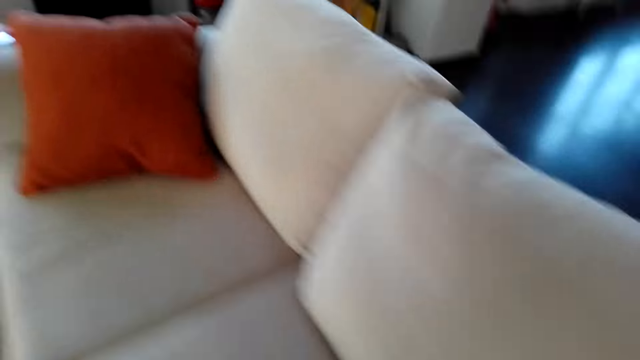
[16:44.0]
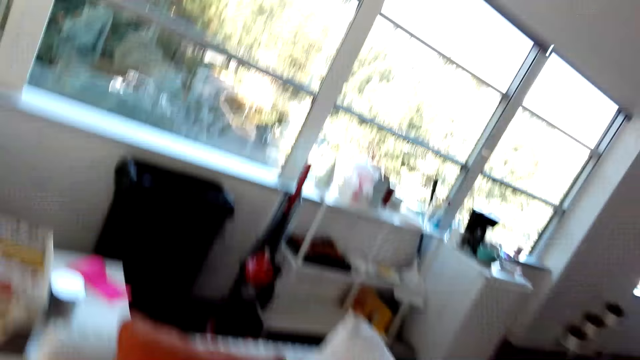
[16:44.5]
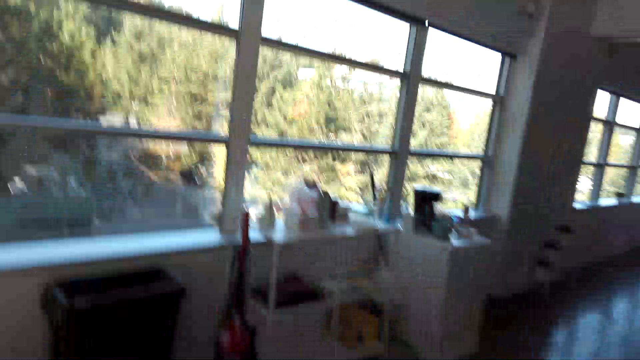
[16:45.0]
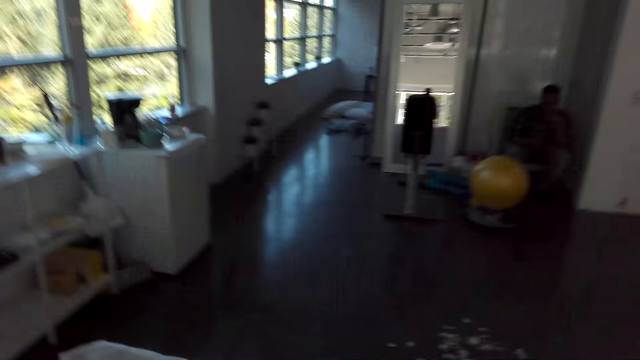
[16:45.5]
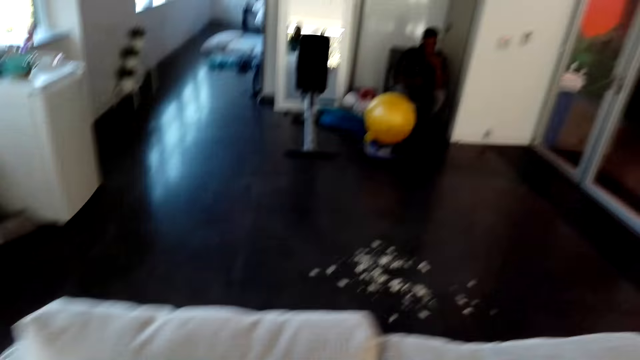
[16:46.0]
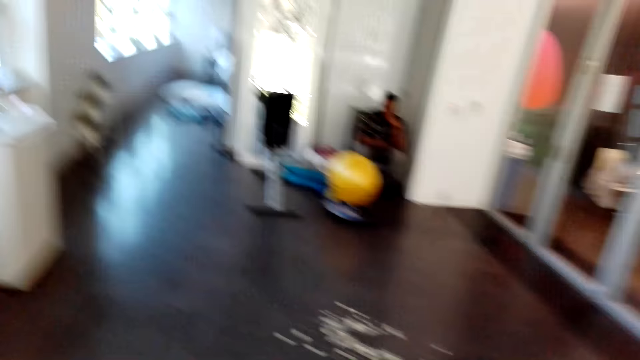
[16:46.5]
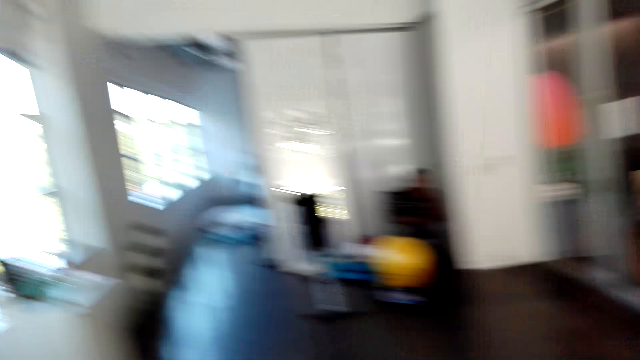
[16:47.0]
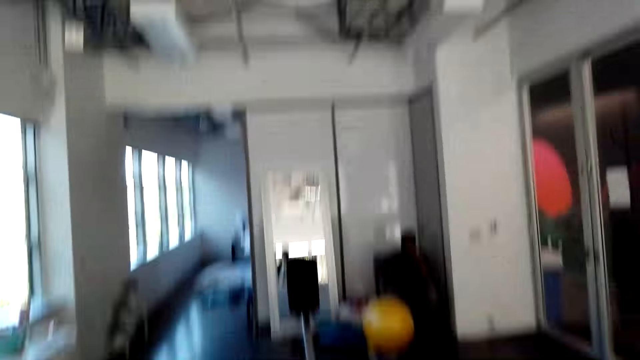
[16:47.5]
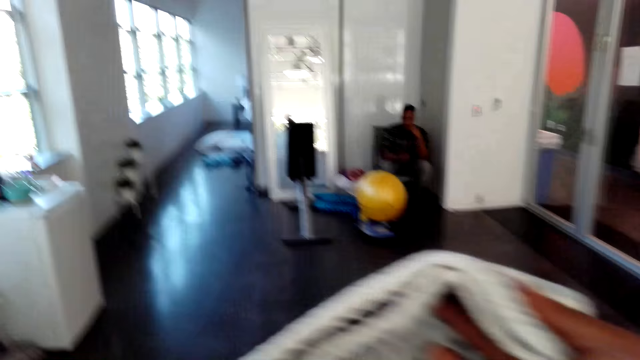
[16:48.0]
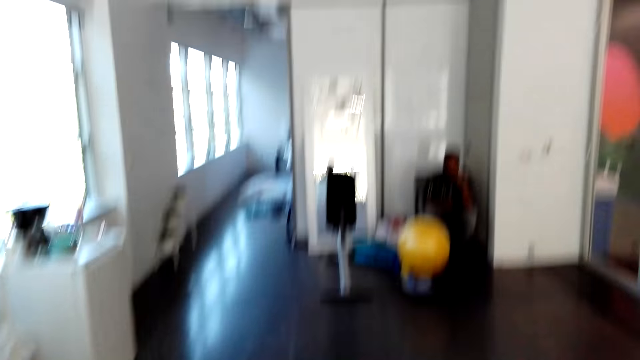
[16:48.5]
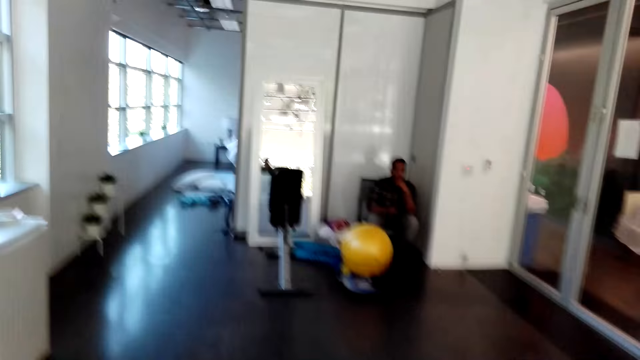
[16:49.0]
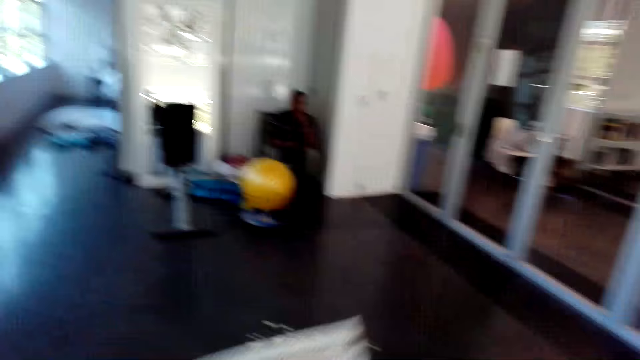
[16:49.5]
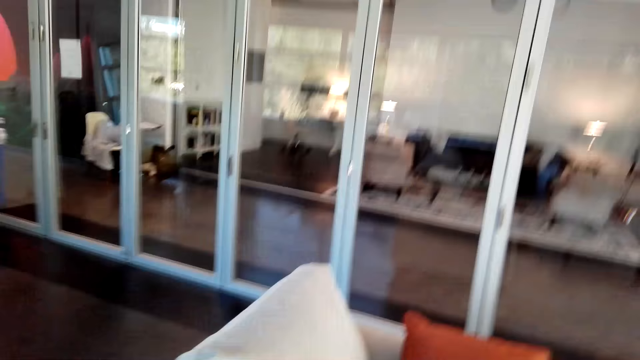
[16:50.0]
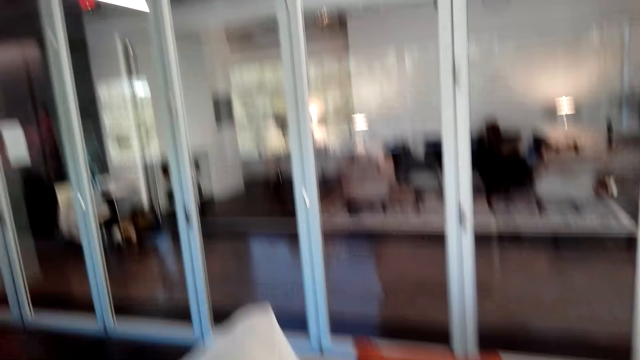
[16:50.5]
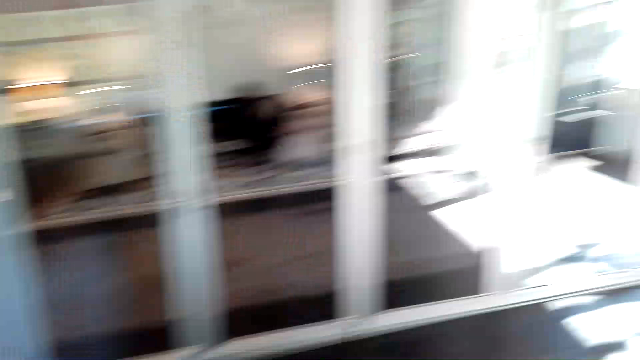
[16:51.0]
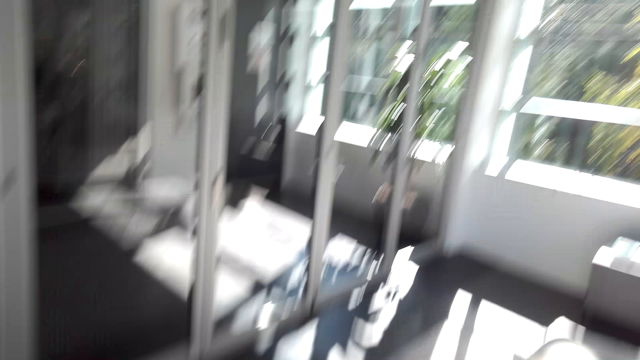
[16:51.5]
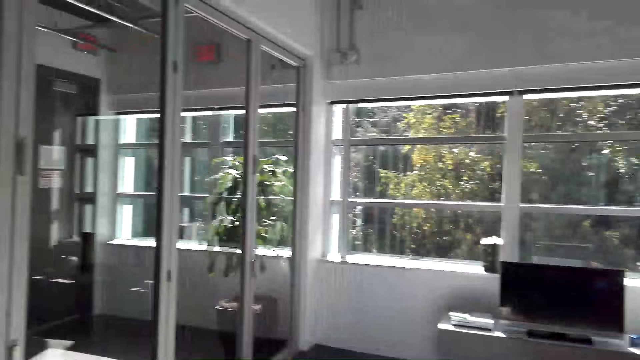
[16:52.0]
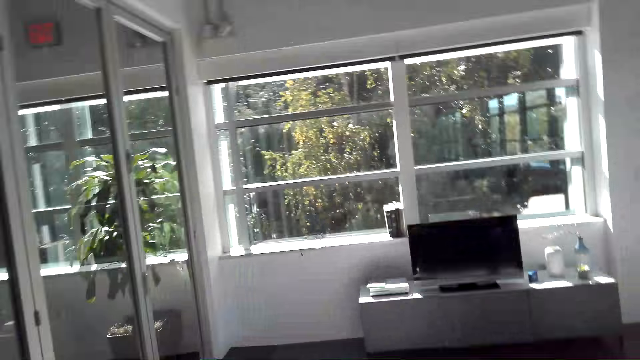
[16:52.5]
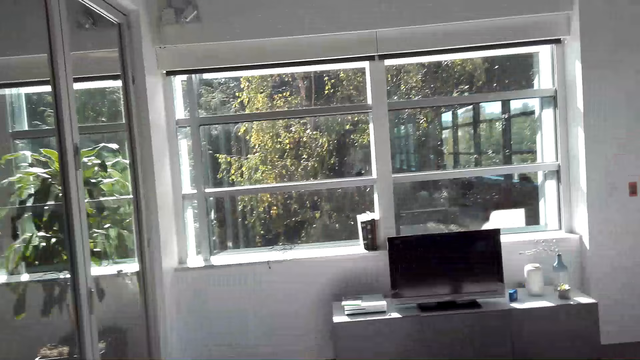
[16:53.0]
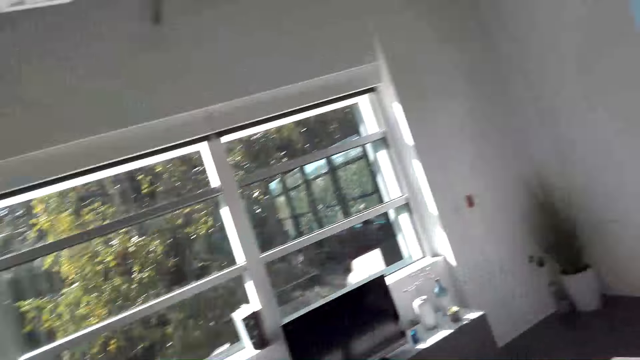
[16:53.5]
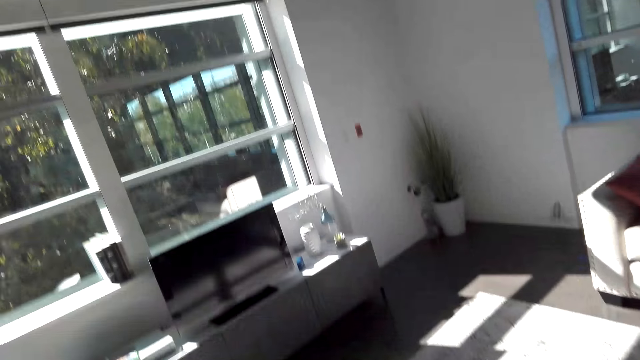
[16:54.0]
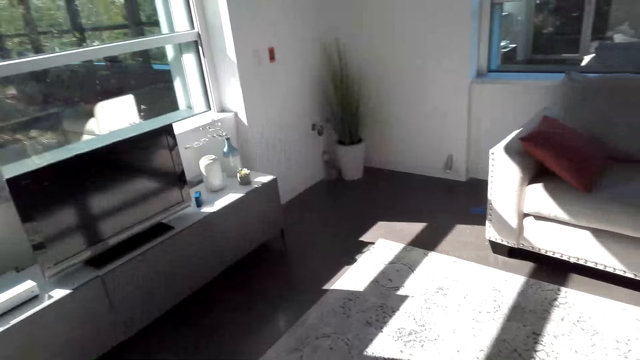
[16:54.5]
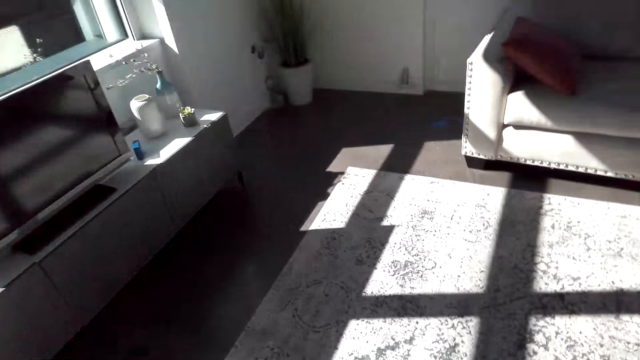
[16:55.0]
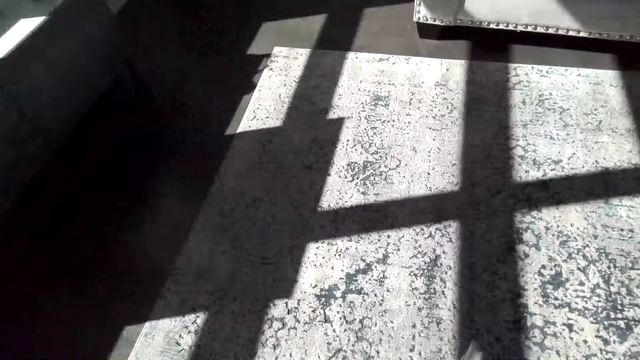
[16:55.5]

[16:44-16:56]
The camera wearer walks. They move the fabric on the hand. They drop the fabric down.

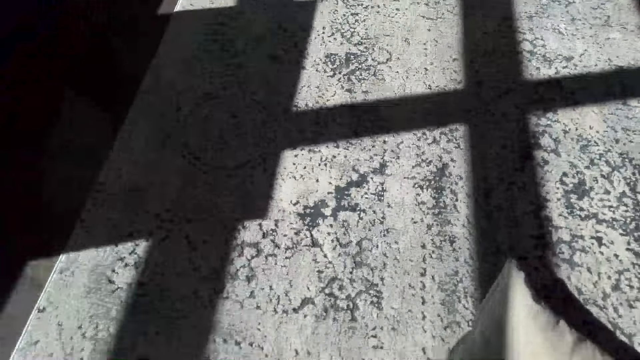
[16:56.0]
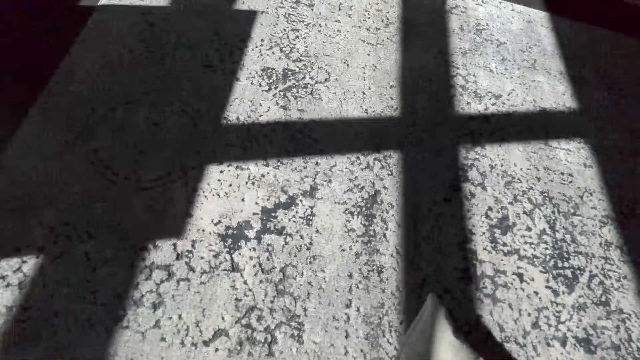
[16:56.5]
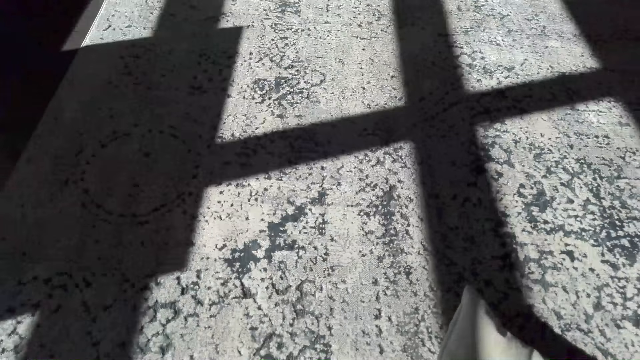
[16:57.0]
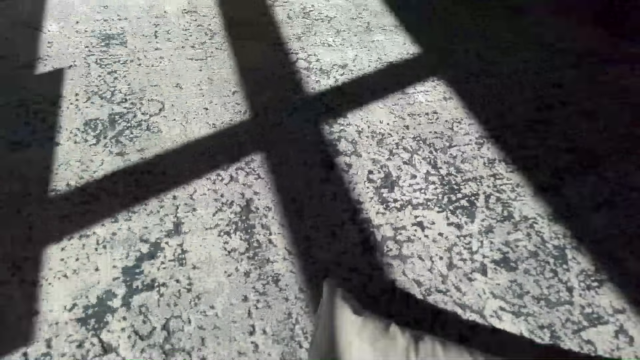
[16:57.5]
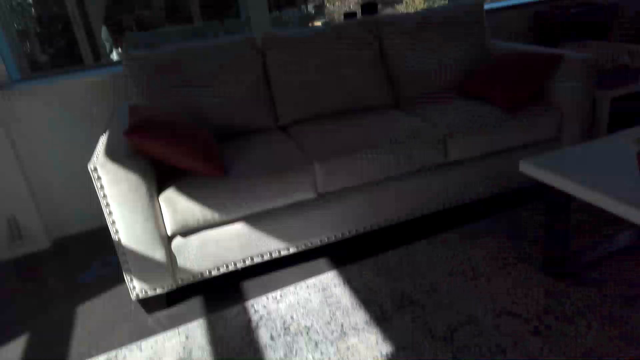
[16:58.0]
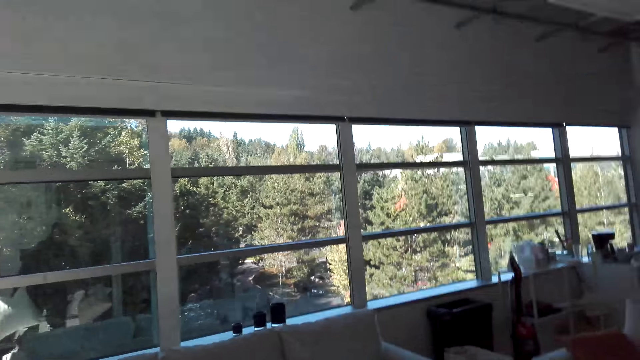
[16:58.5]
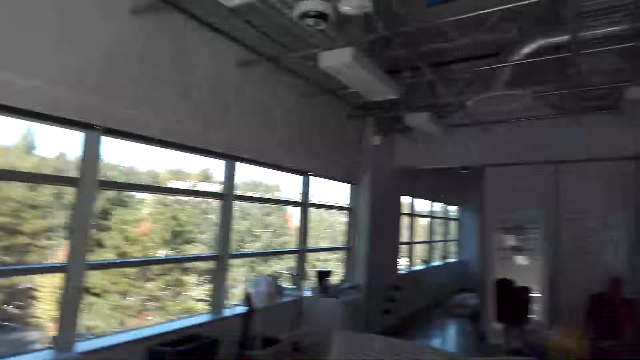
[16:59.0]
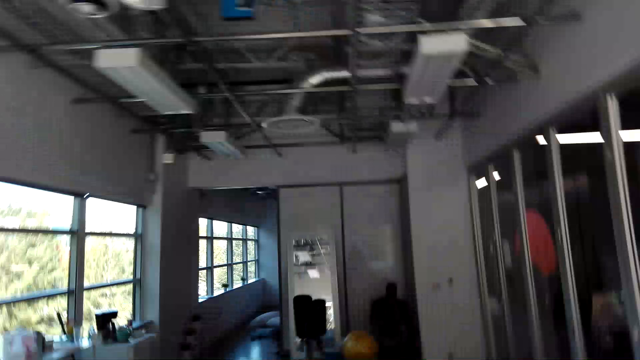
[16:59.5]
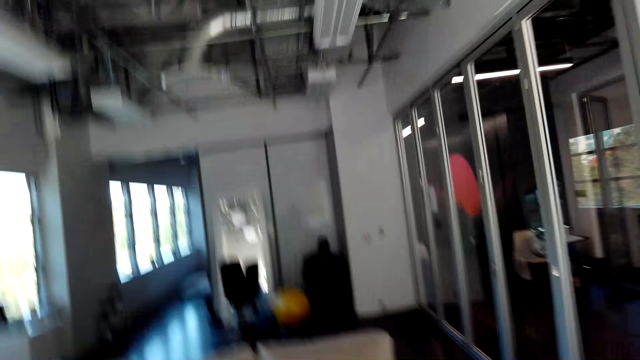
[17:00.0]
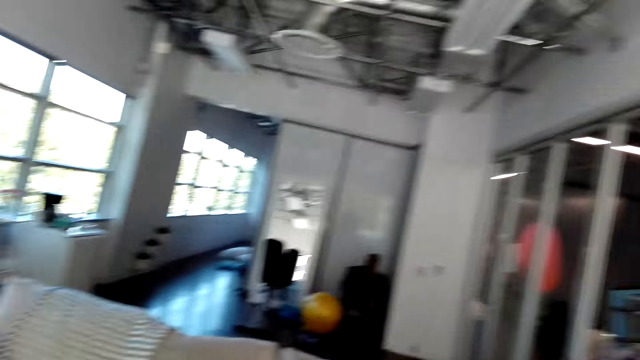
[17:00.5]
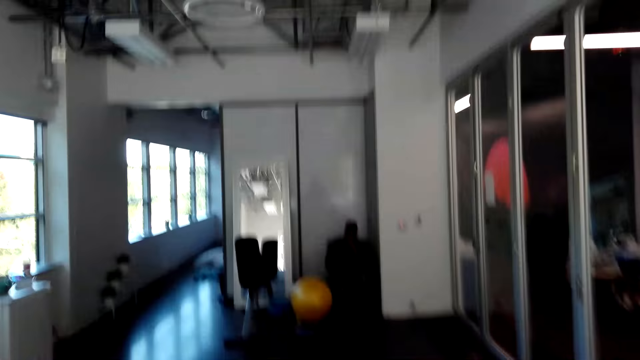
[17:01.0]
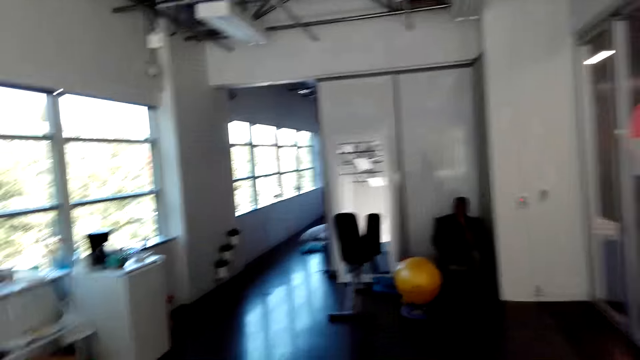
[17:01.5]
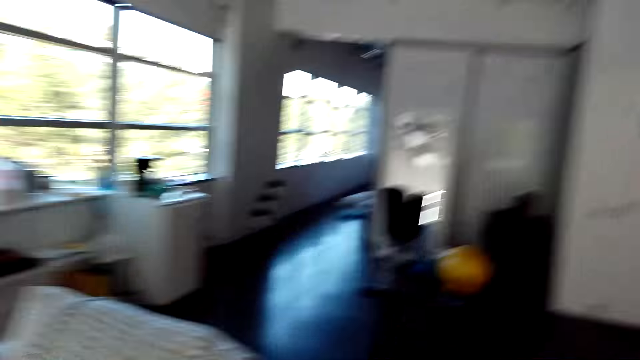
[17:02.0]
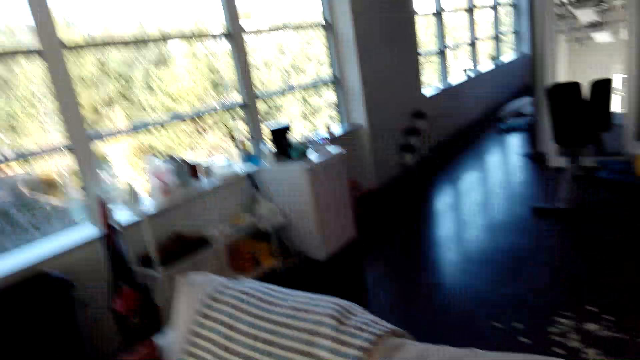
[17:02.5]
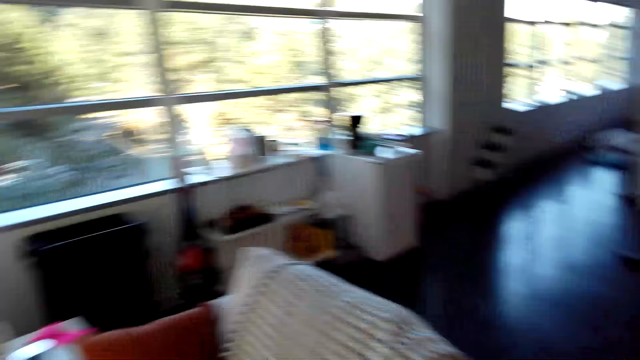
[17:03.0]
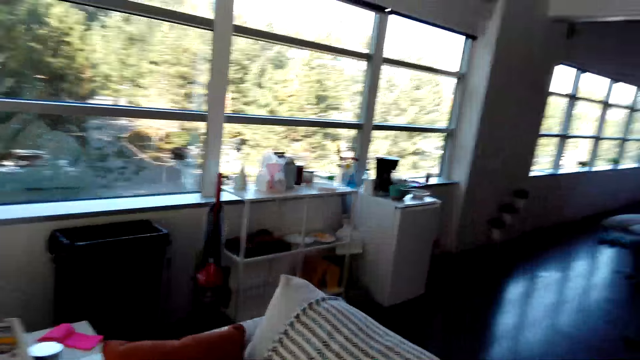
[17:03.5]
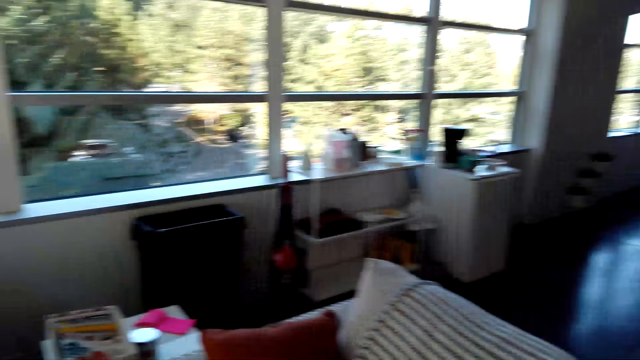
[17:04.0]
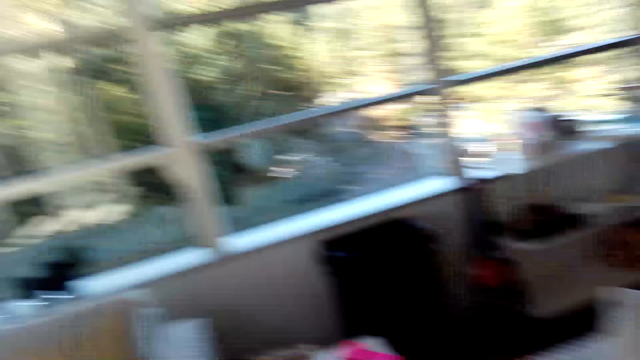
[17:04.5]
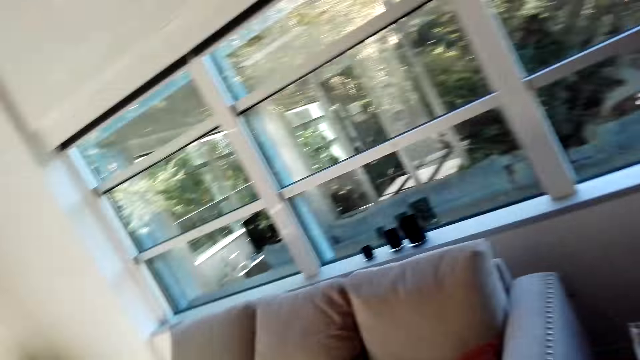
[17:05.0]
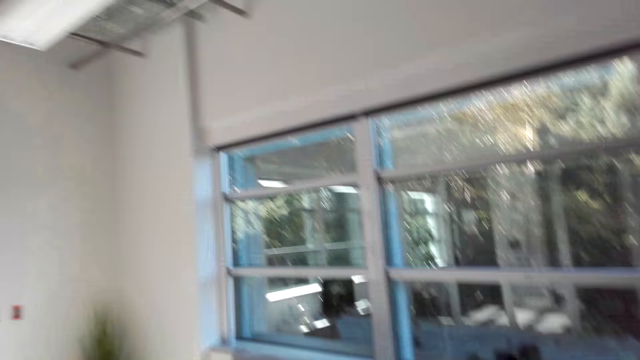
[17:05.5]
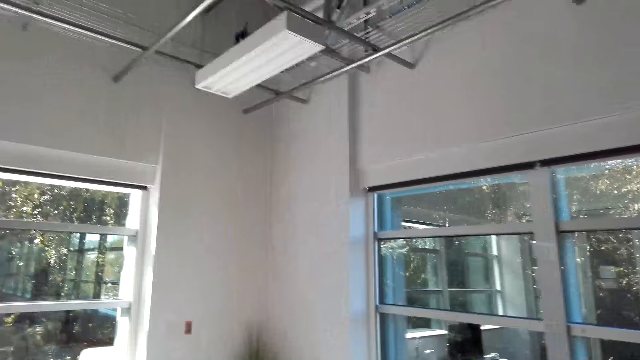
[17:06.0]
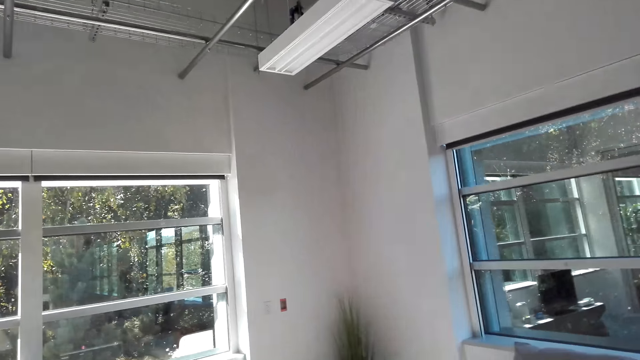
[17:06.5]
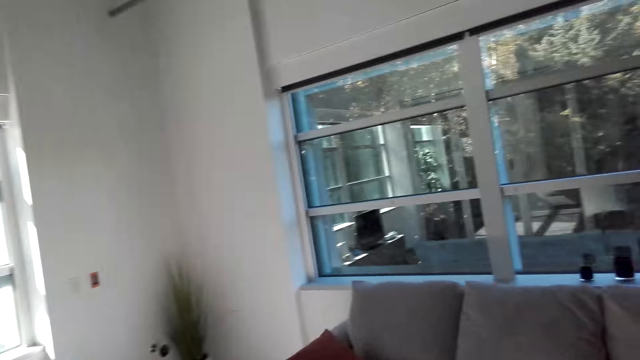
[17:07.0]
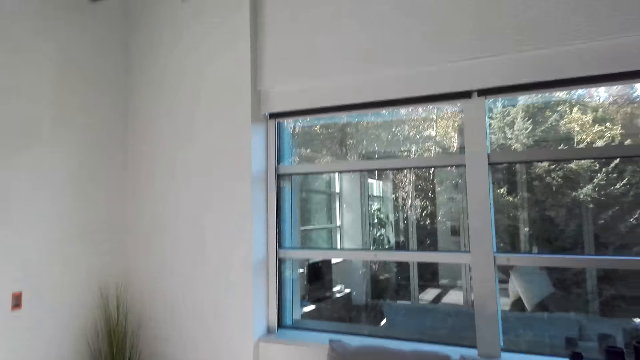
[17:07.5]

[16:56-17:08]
The camera wearer looks around.
